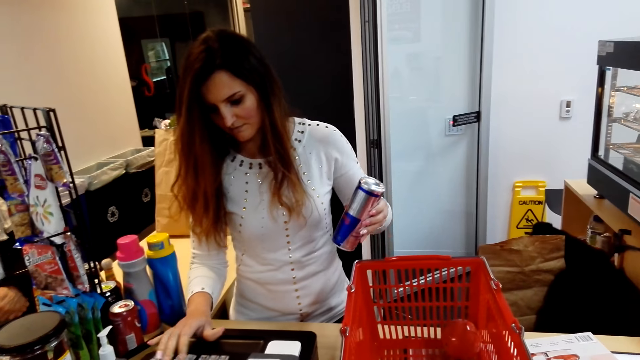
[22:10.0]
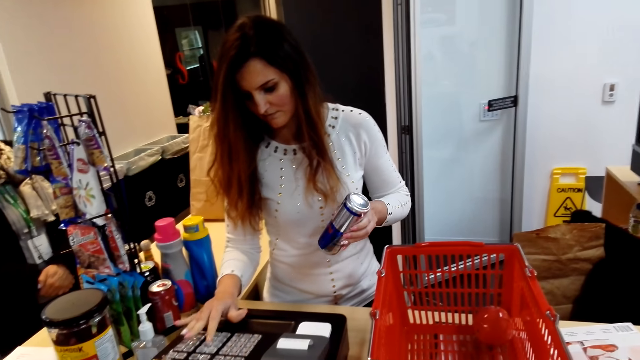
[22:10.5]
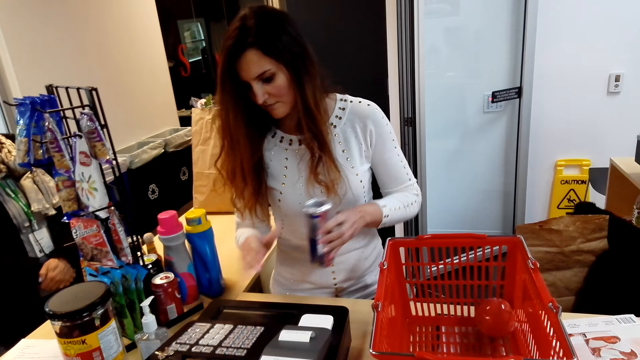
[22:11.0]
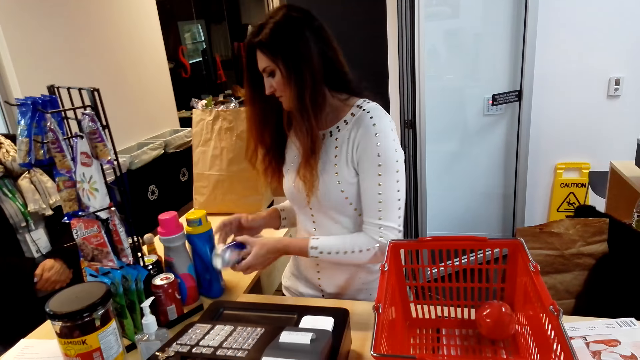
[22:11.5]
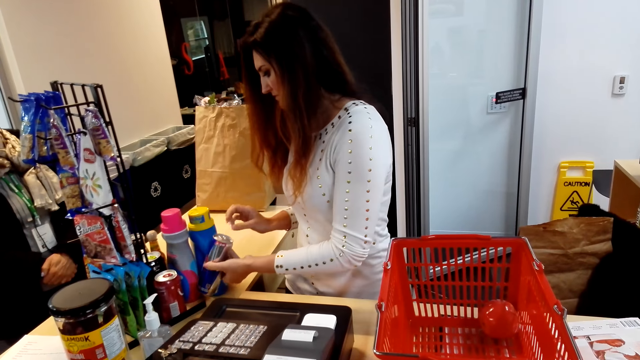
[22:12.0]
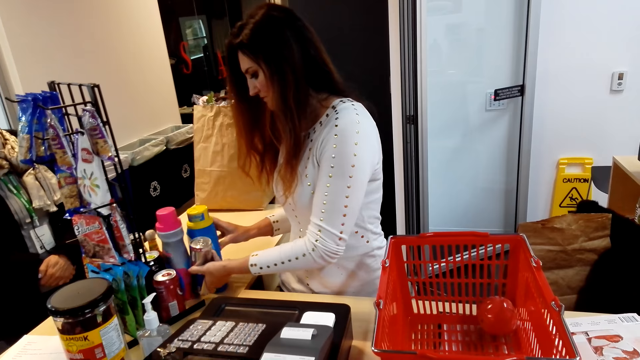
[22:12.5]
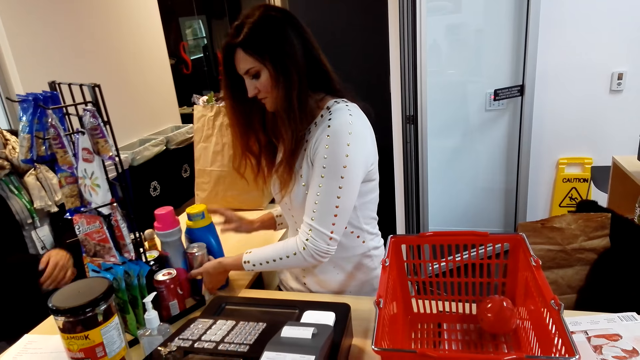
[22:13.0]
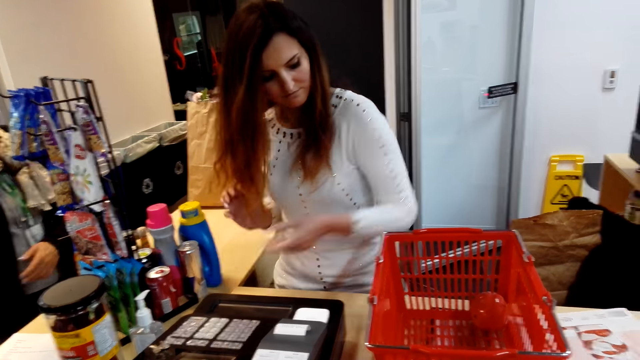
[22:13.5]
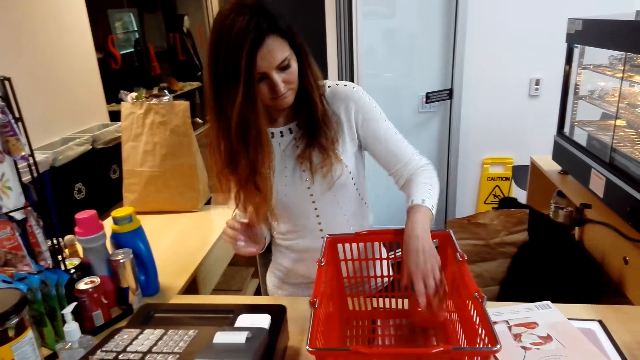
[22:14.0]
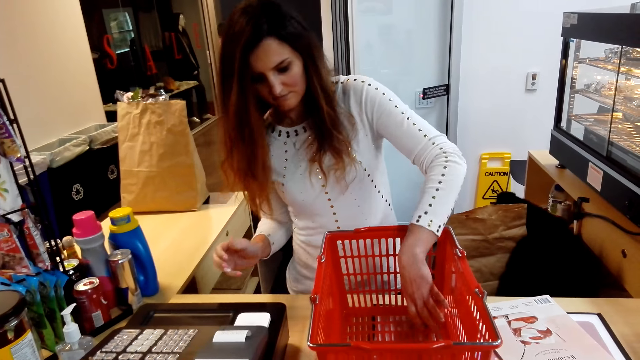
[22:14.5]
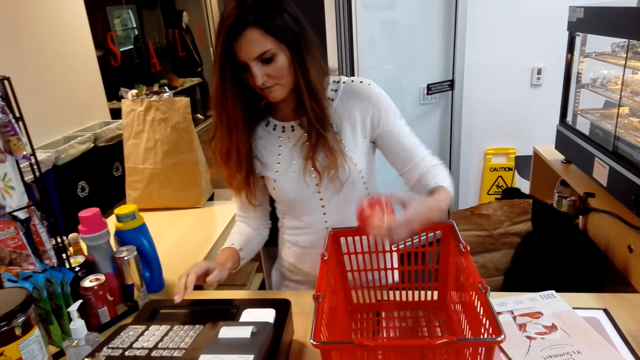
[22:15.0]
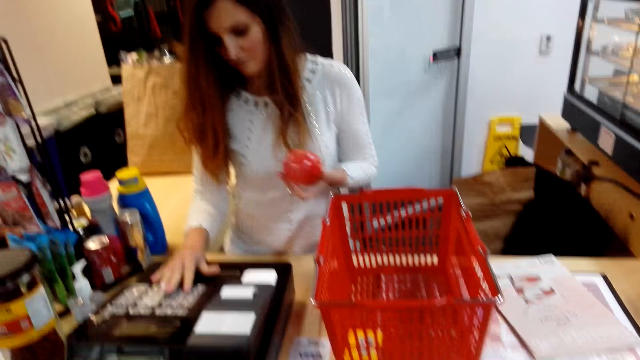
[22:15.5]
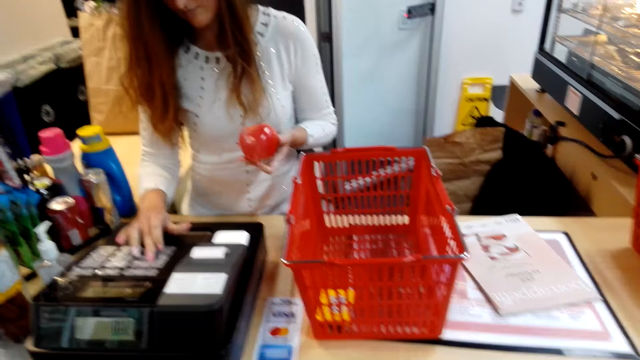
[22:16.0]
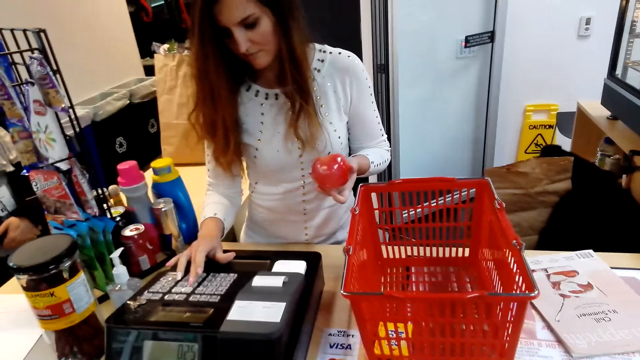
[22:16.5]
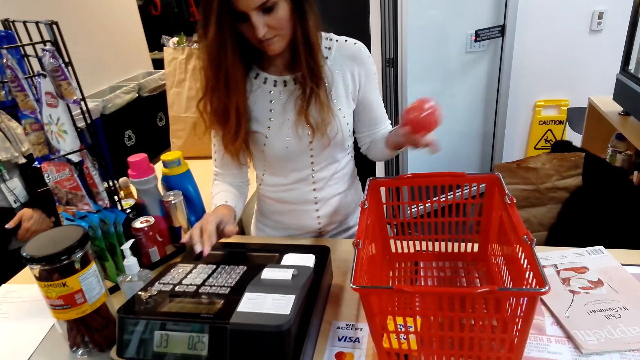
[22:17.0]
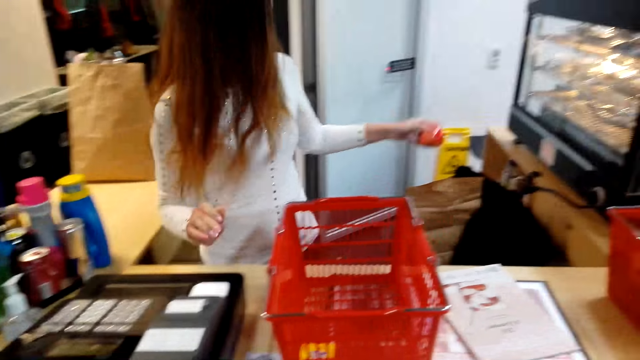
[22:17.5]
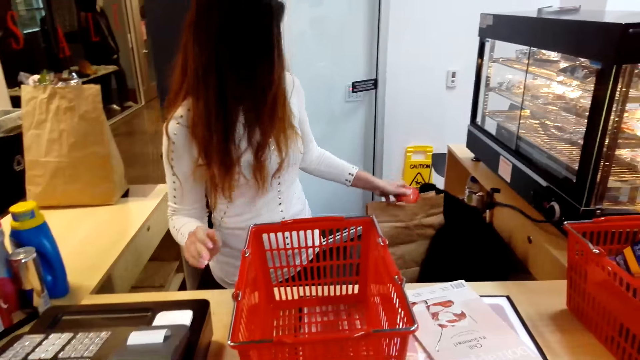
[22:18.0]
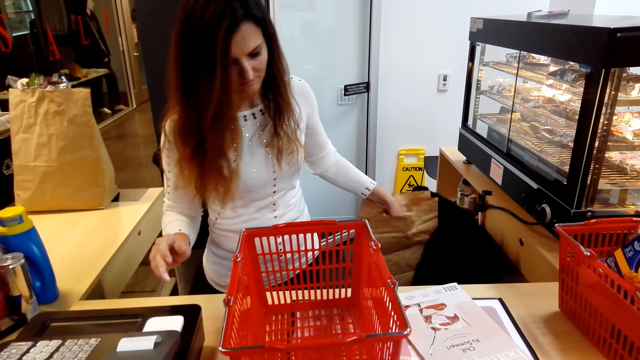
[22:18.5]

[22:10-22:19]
The cashier puts an energy drink aside on the counter. The cashier holds an apple and picks the apple from the shopping basket. The cashier keys in the apple price in the machine and packs the apple inside a paper bag.

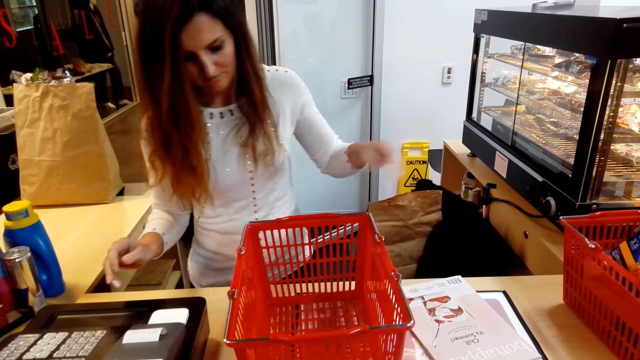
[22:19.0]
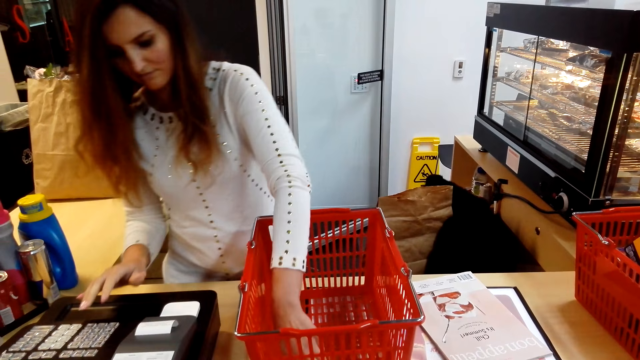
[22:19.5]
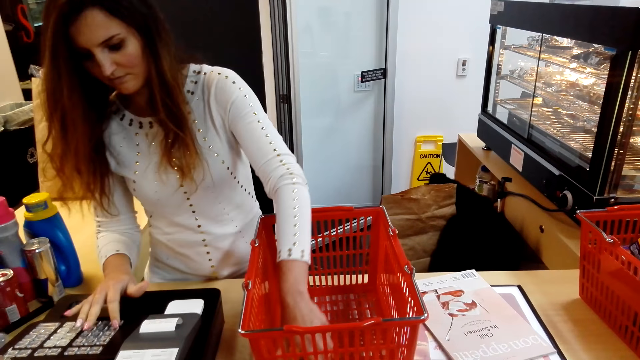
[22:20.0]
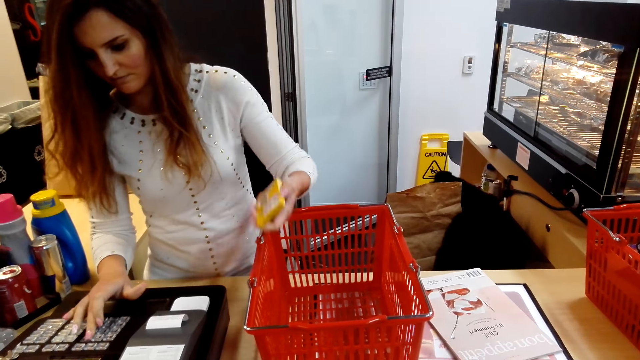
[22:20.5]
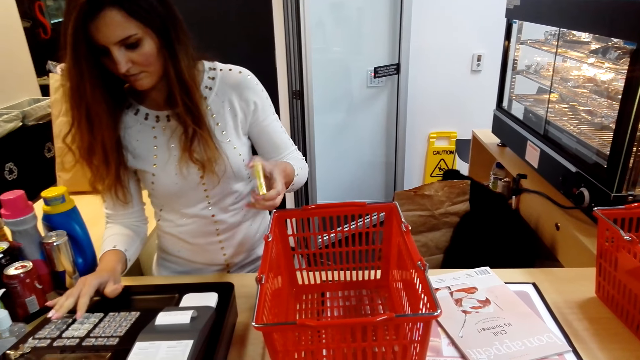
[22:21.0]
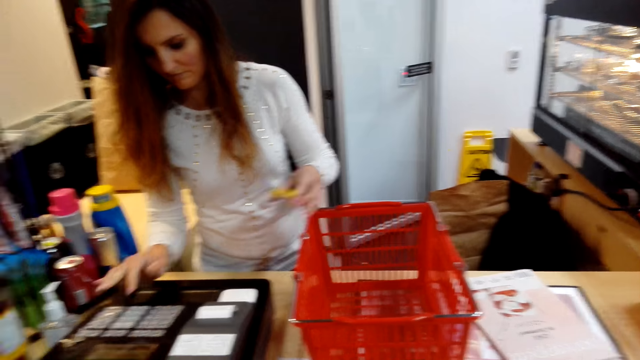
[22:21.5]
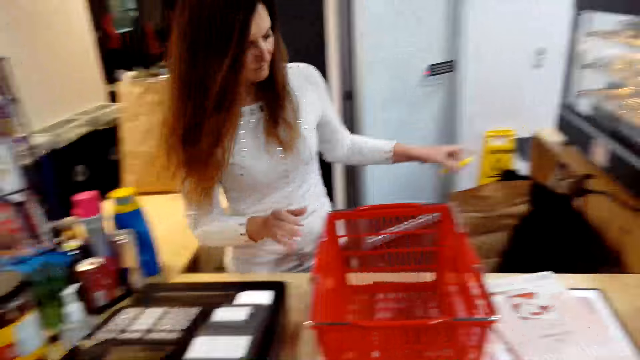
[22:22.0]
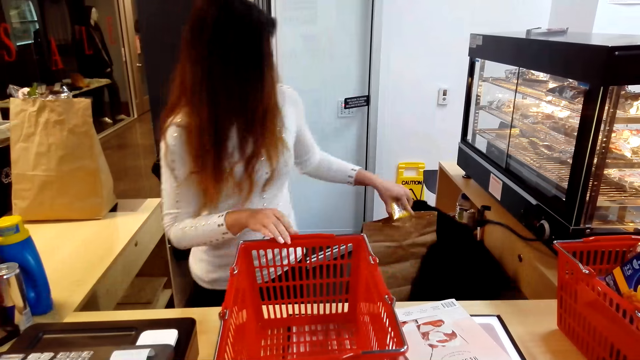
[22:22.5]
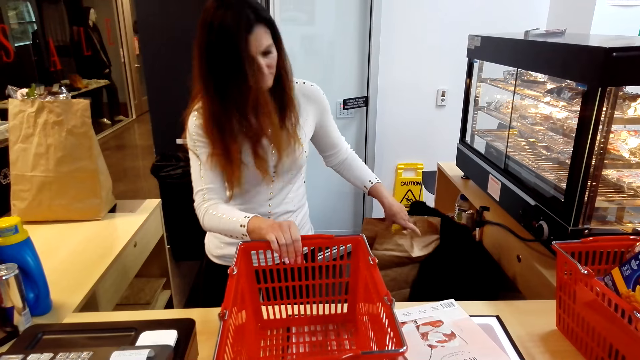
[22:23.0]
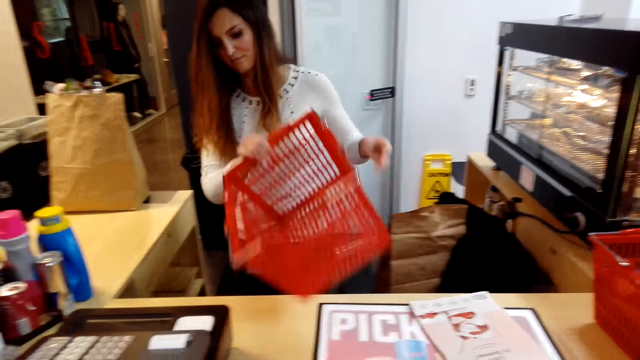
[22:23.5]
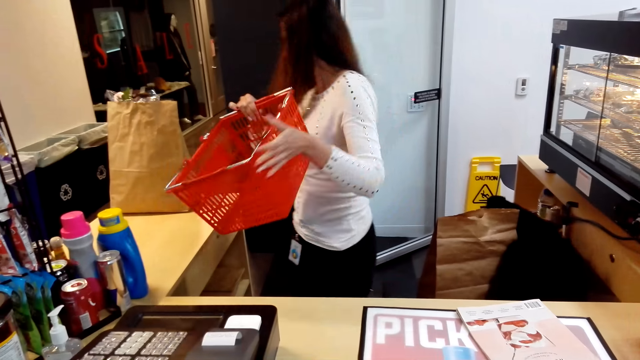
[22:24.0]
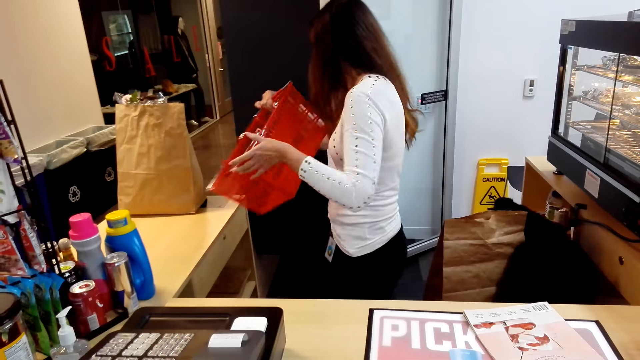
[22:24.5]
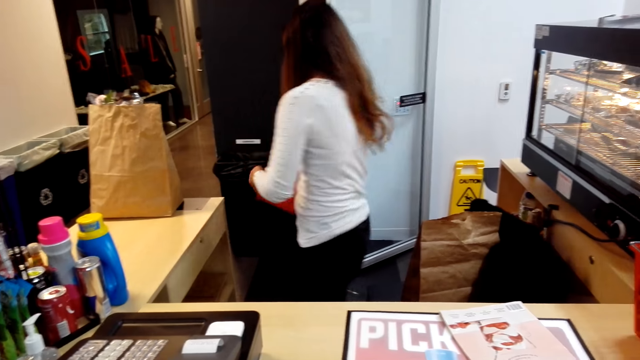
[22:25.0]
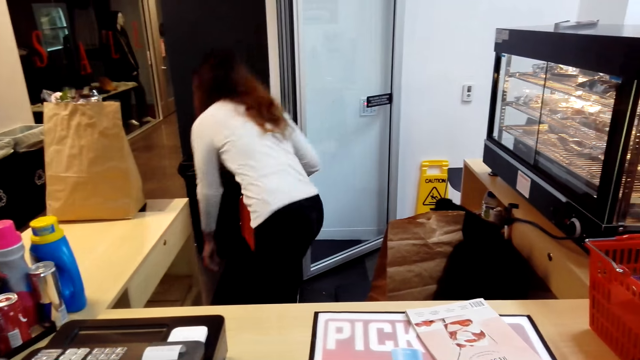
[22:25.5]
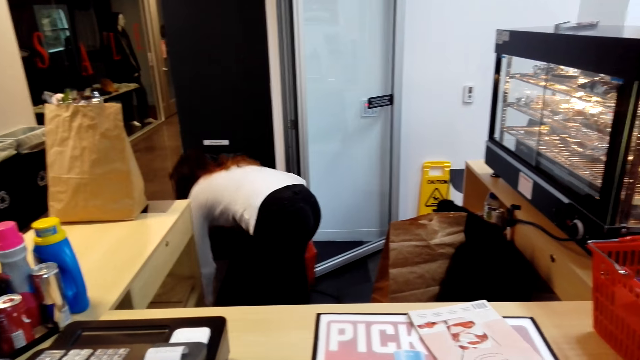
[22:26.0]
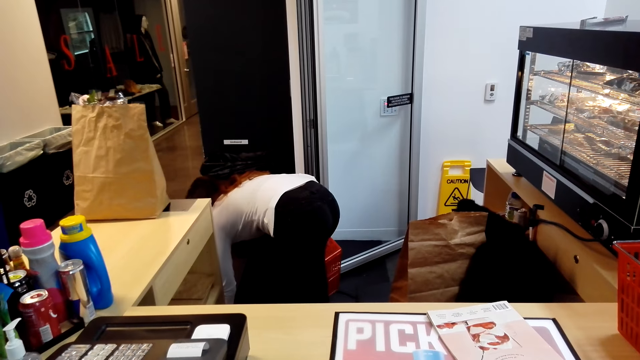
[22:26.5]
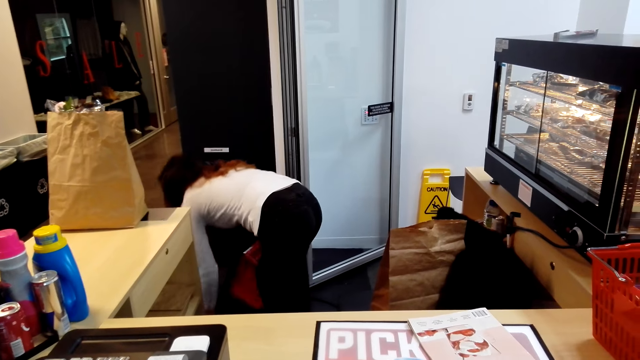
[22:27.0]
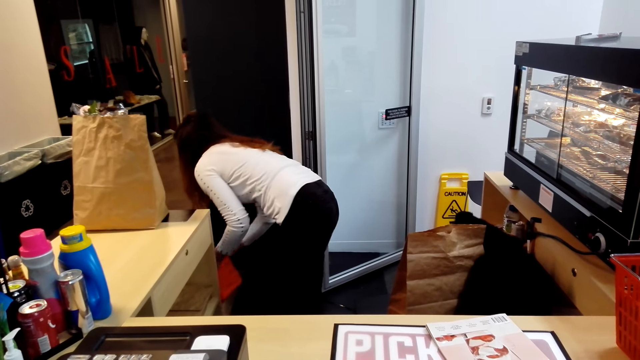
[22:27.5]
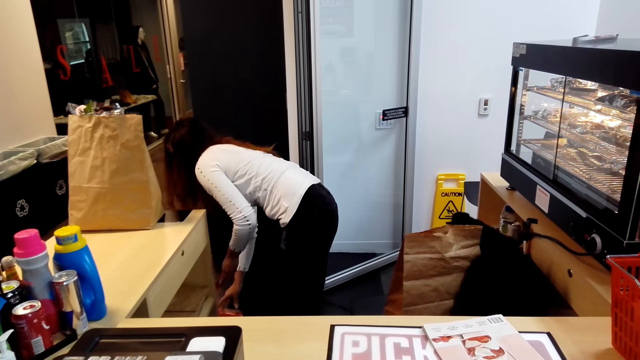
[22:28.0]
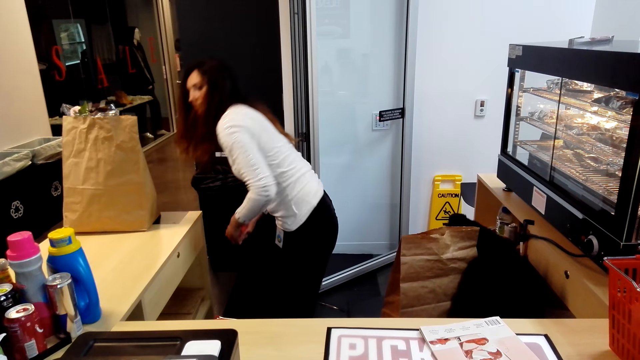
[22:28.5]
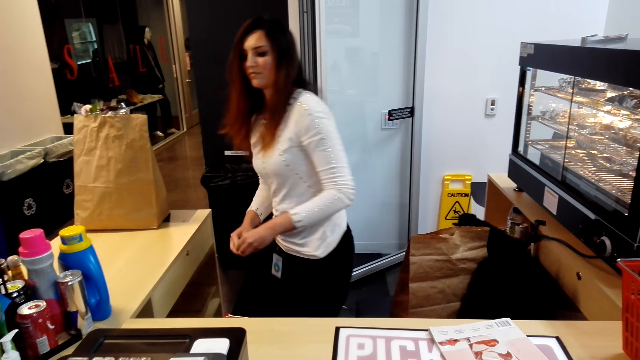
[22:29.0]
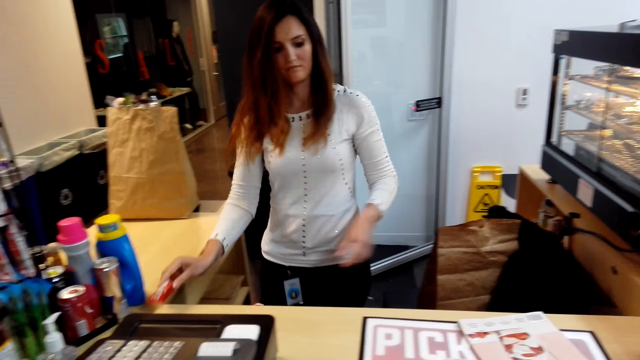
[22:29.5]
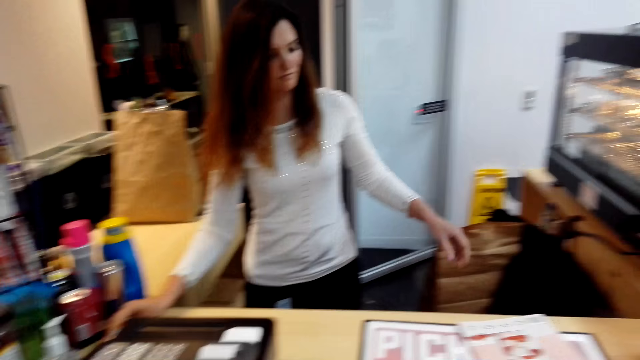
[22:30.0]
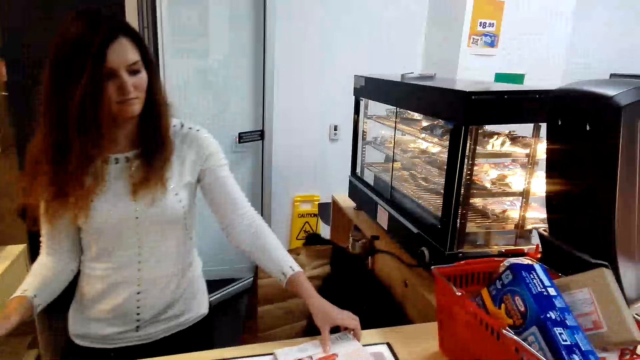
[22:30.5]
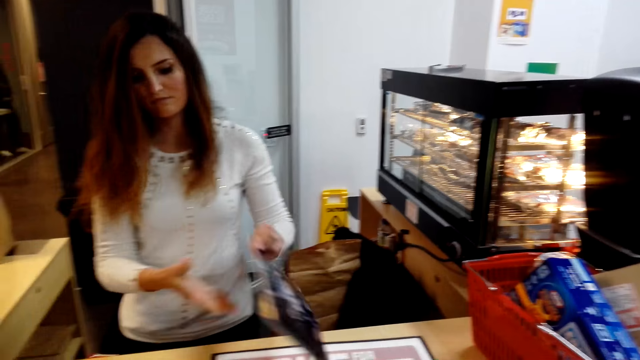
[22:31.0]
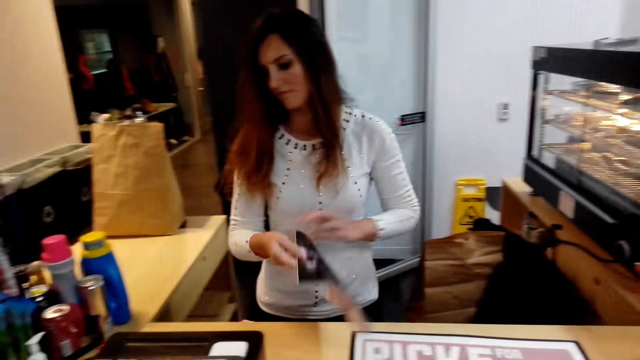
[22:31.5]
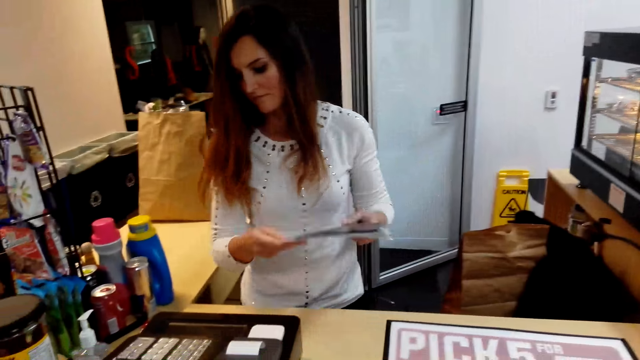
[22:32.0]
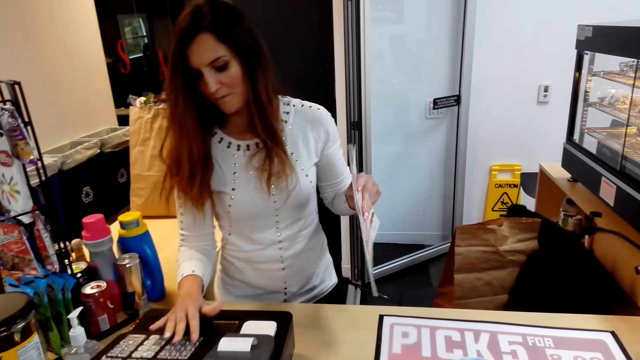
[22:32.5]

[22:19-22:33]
The cashier holds an object and picks an object from the shopping basket. The cashier keys in the object's price in the machine and packs the object inside the paper bag. The cashier grabs the shopping basket and puts the shopping basket down. The cashier picks something from the ground and puts it aside on the counter. The cashier picks a magazine, presses the cash register and holds the magazine.
